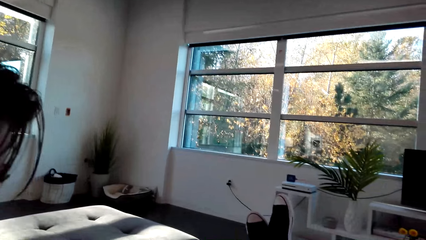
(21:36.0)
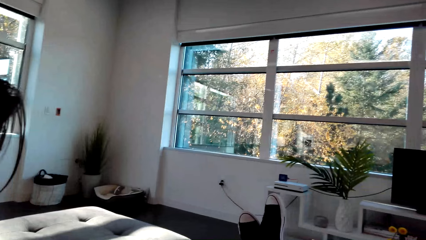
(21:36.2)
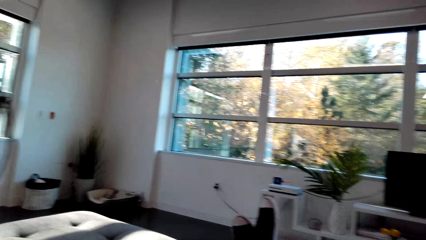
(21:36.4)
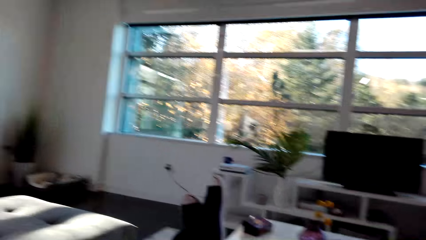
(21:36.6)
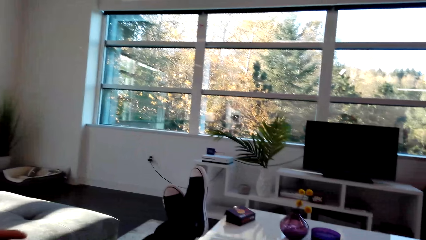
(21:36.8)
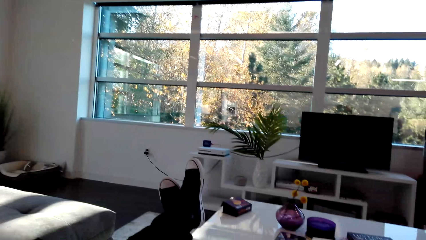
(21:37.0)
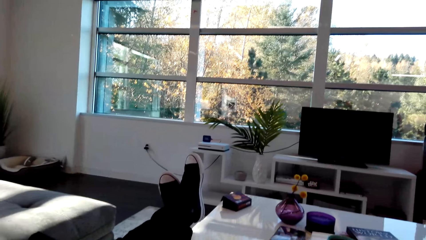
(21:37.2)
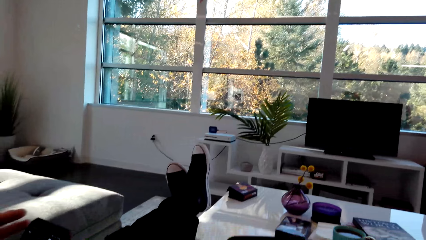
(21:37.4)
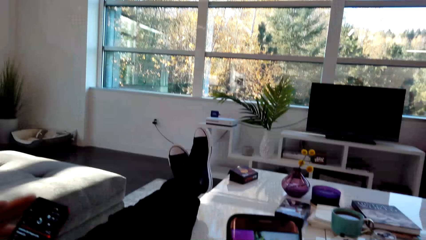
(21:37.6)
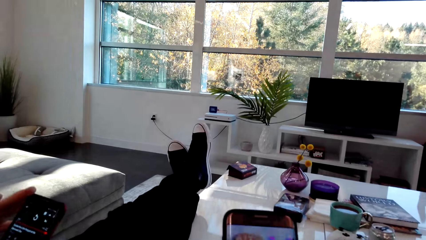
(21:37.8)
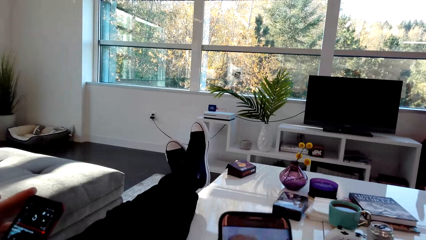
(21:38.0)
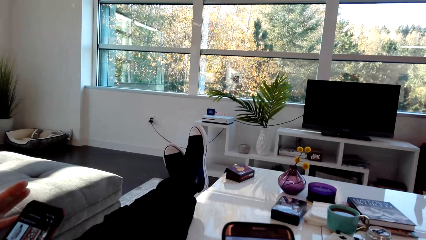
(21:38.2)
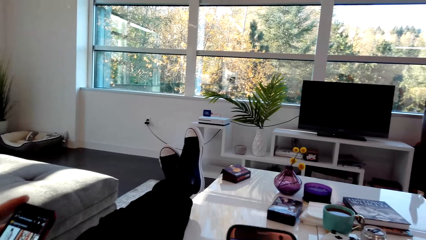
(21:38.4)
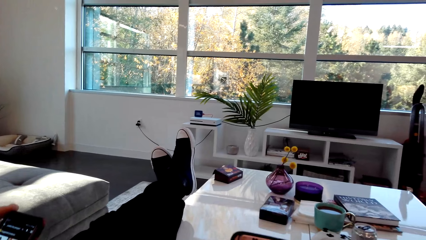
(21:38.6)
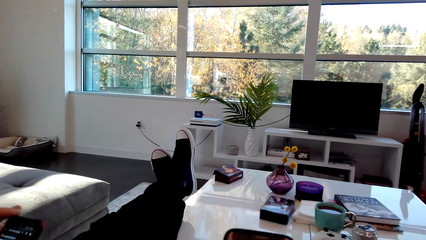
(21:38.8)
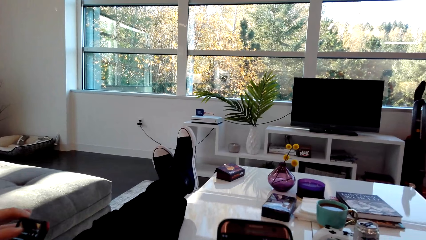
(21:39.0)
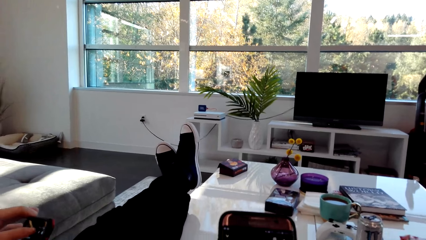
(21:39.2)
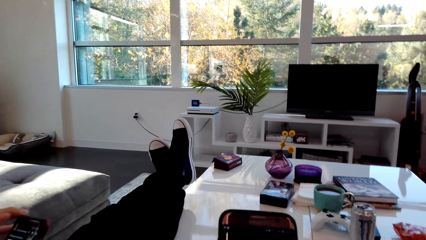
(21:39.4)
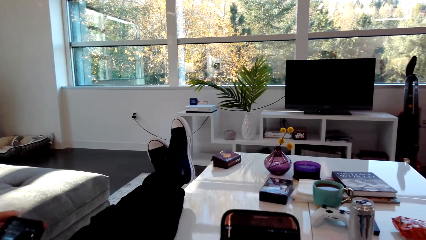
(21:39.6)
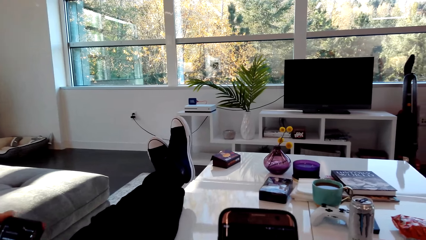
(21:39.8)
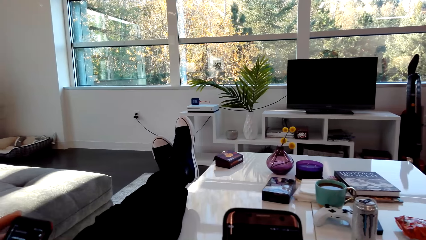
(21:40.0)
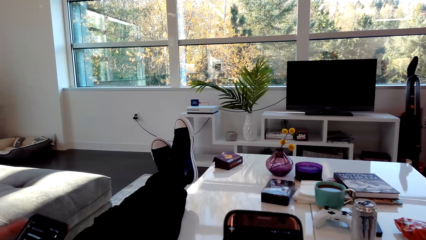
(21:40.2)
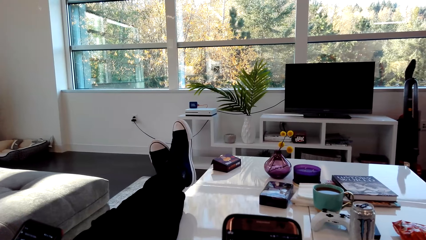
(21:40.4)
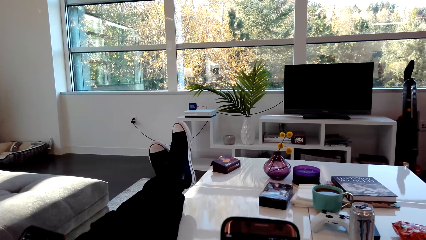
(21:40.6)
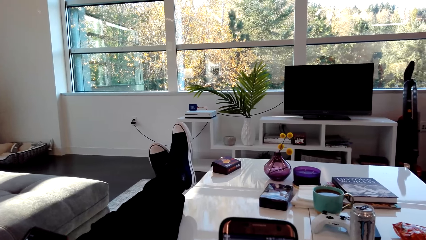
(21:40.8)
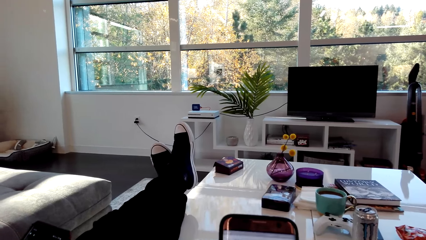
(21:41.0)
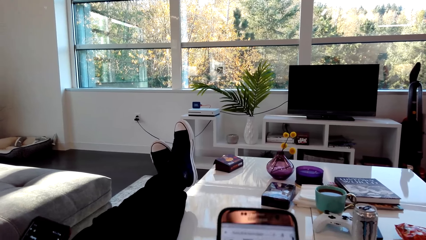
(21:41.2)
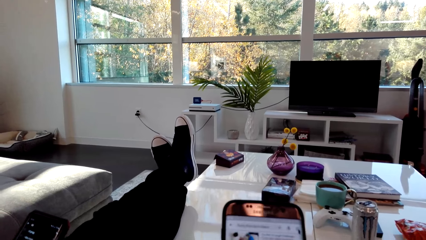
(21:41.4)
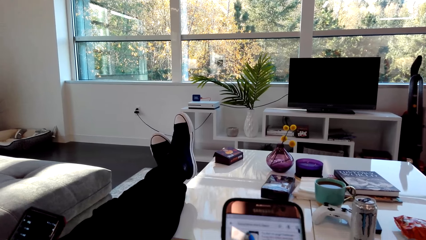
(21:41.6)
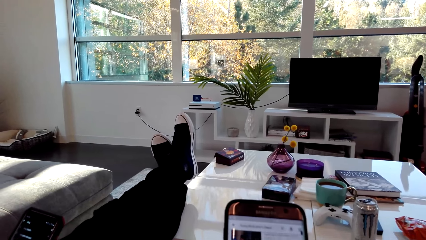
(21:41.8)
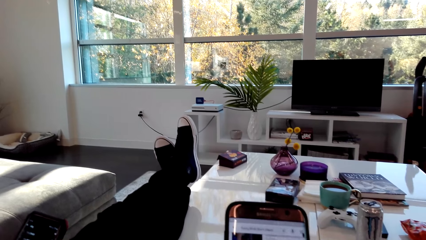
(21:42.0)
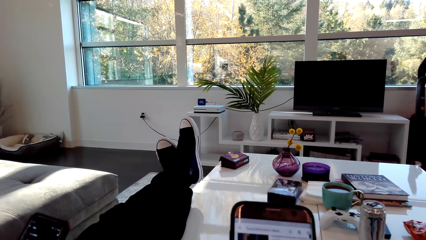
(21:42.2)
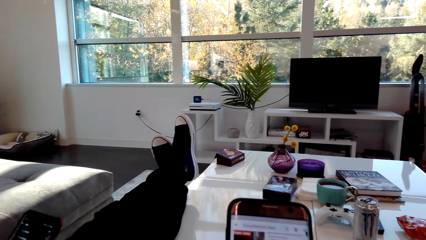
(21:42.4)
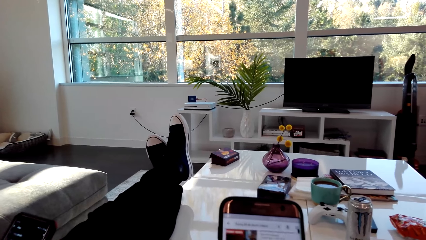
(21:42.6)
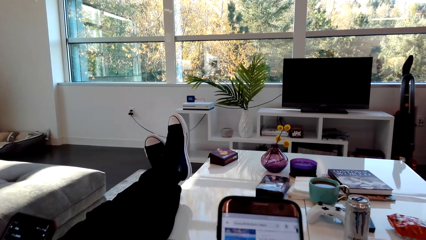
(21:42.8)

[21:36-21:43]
The camera wearer operates a phone.

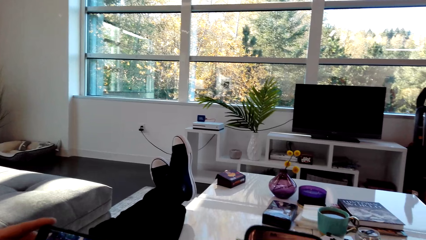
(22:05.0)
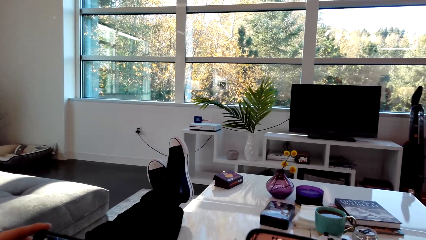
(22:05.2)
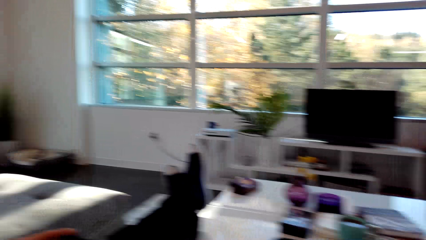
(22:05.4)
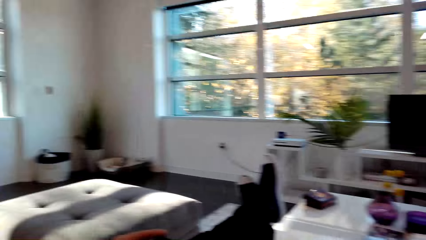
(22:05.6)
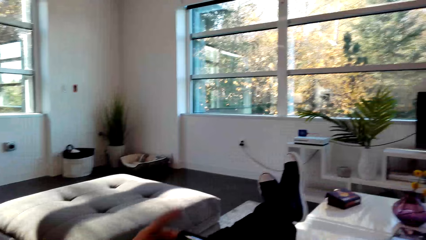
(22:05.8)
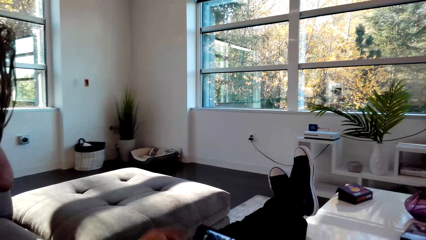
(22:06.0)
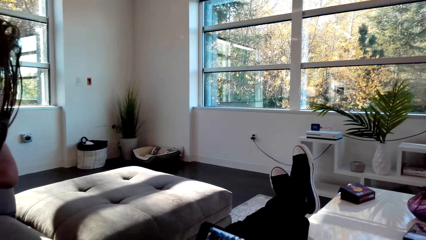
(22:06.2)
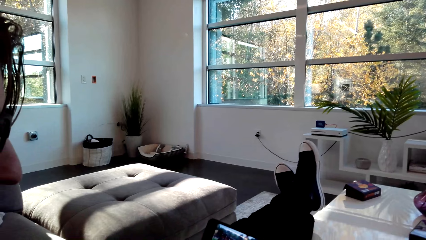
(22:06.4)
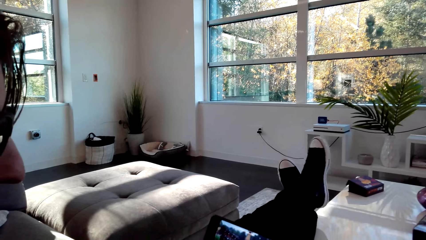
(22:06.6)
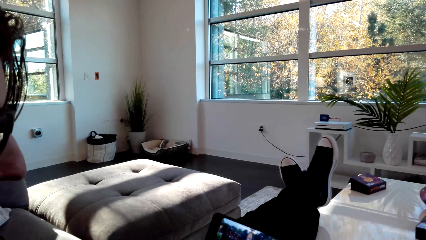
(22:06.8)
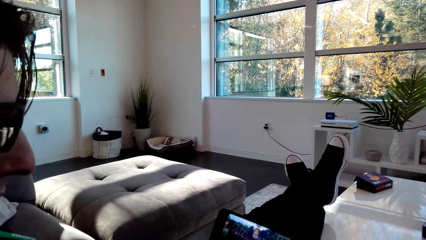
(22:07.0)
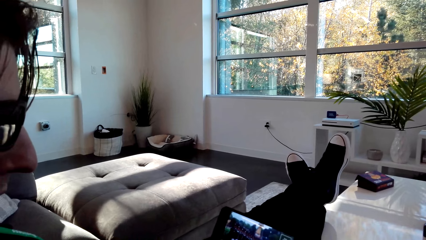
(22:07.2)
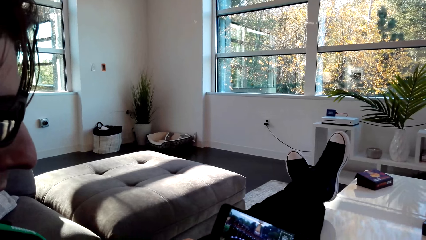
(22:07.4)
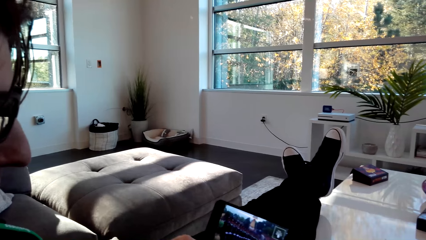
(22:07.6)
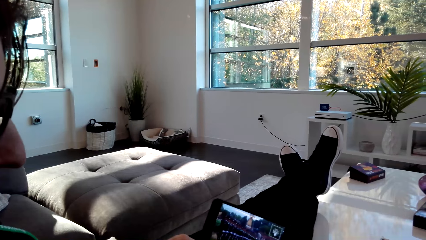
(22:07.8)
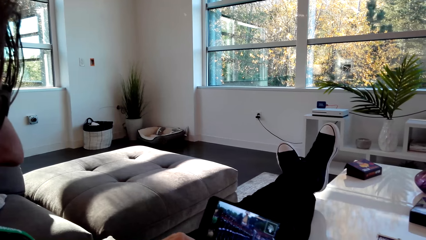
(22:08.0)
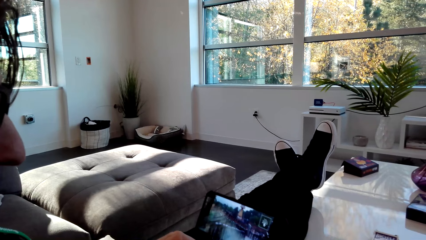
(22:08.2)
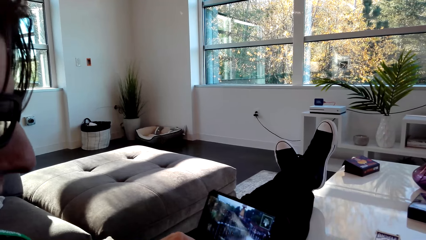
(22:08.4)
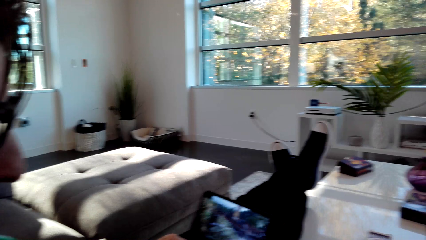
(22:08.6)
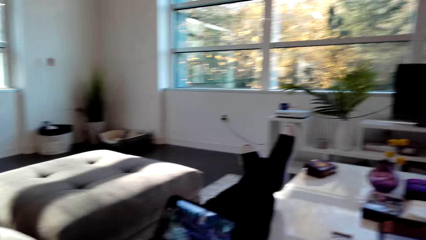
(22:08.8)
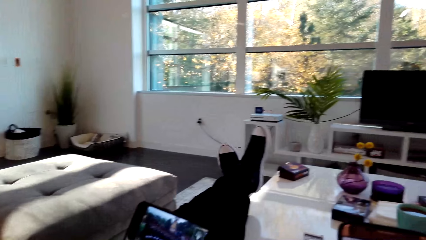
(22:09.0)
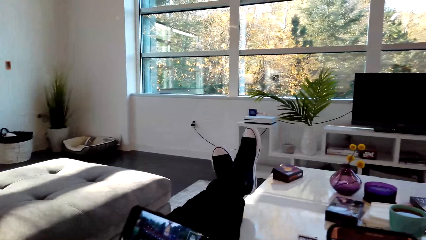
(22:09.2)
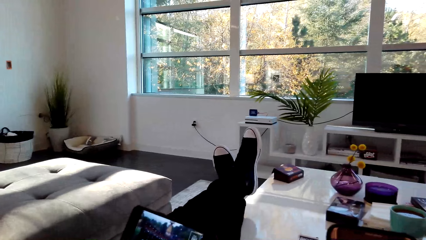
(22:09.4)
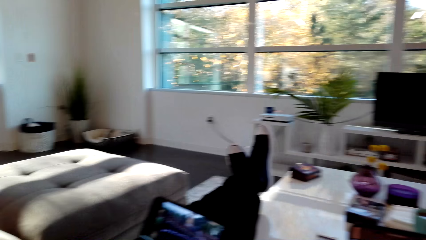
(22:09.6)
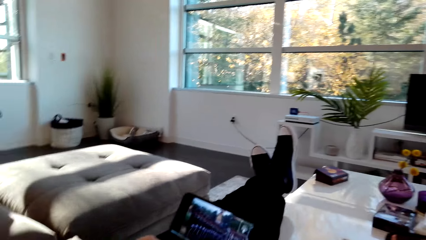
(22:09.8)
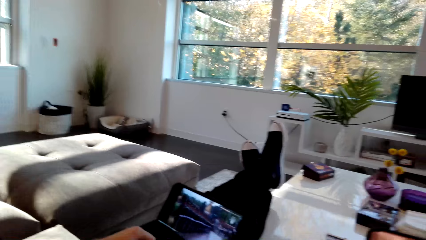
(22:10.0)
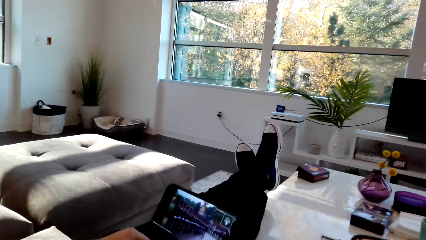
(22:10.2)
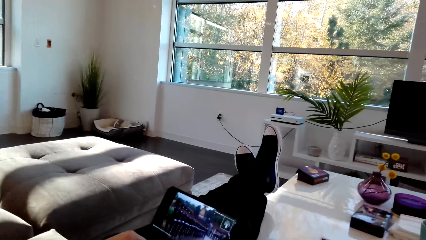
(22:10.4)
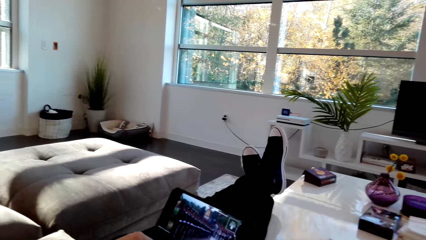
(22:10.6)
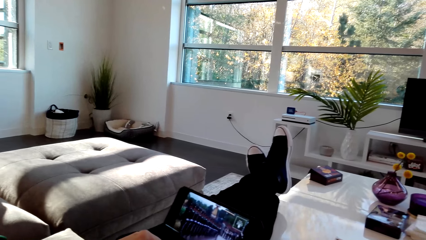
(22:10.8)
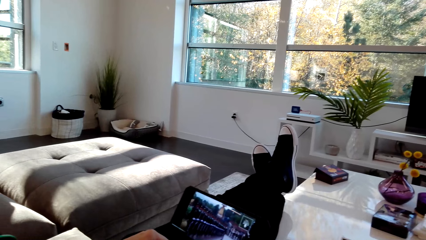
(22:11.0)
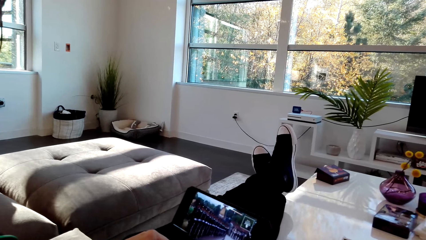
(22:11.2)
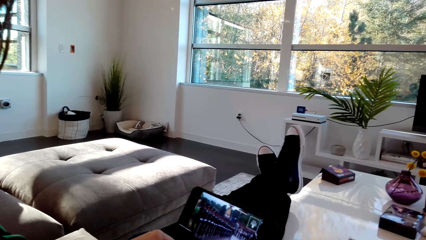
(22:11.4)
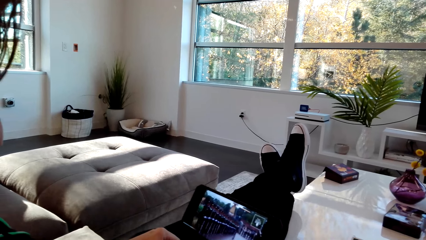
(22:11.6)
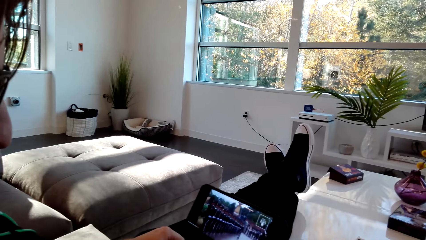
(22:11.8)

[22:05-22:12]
A man watches movies in a phone.

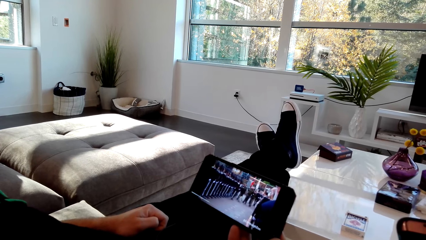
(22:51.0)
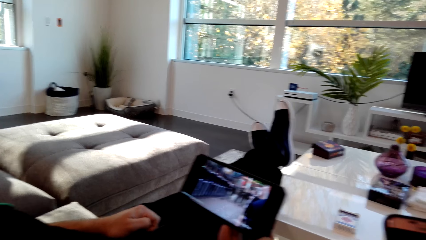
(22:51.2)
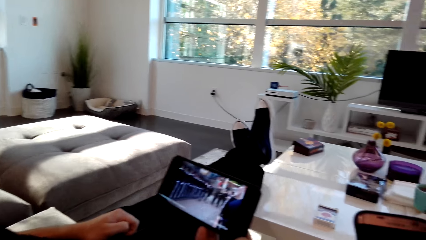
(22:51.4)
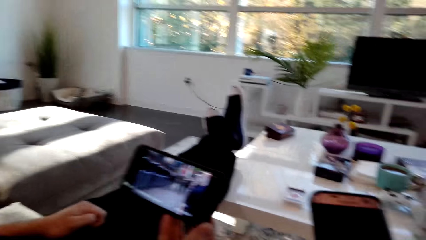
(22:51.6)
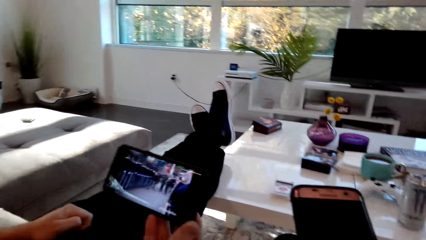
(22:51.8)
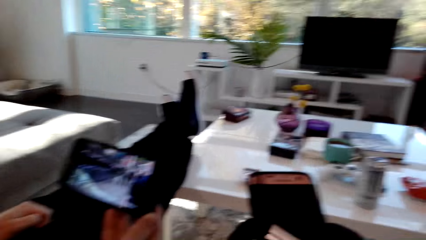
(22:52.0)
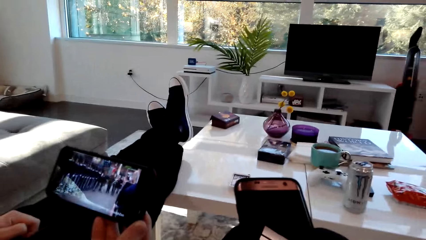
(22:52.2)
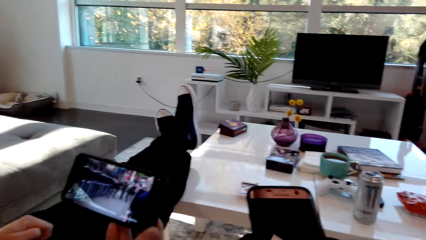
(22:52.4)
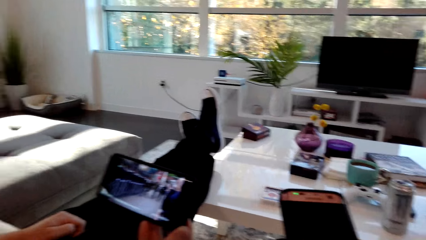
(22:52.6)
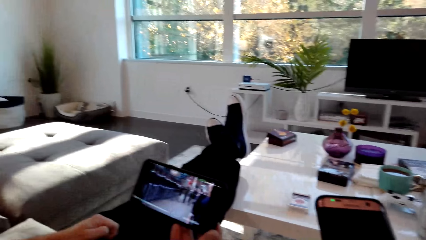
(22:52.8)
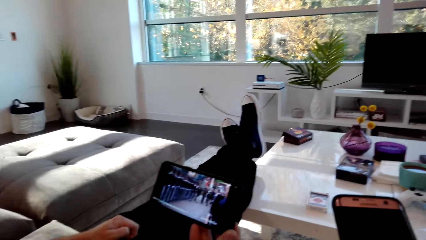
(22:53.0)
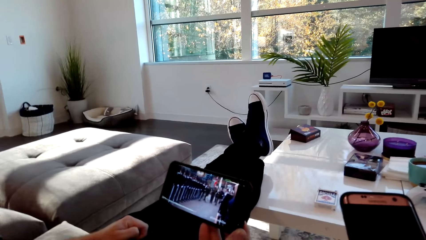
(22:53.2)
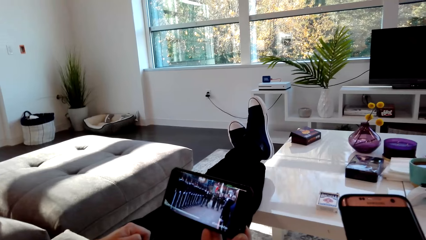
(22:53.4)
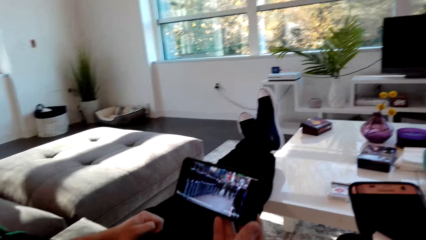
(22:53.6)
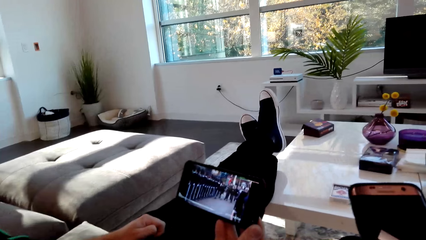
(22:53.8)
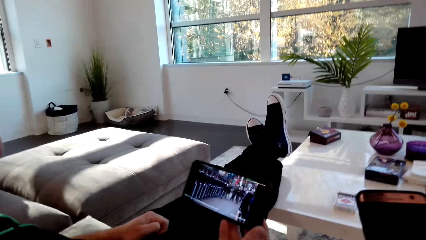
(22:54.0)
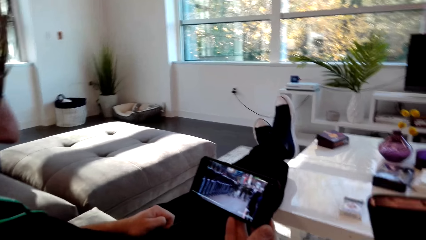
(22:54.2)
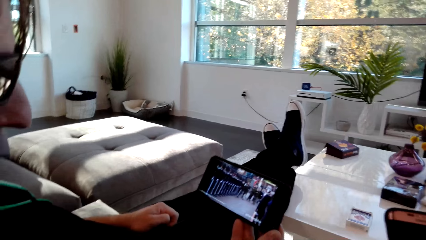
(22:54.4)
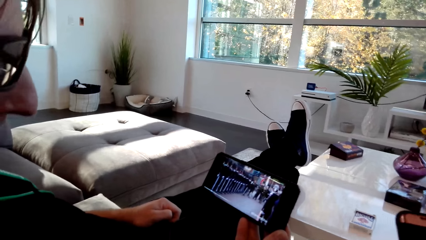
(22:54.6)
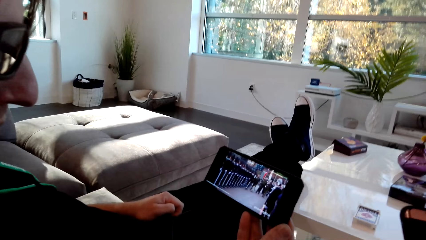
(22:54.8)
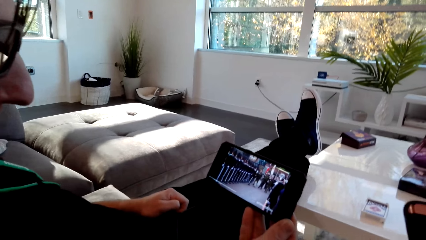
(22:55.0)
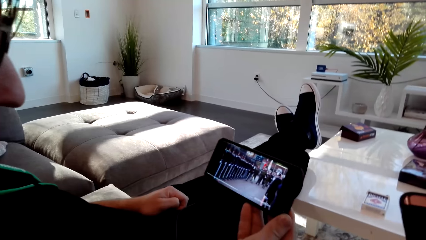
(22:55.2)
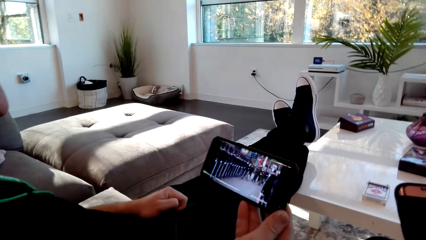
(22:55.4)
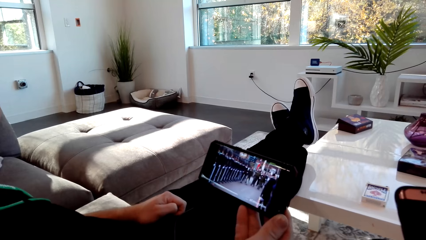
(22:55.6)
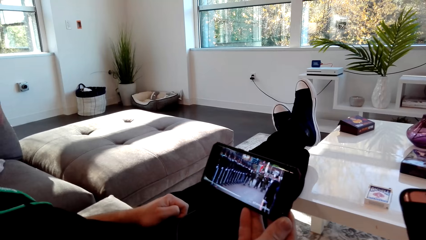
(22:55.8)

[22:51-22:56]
The camera wearer dialogs with a person. They watch a video on a phone.
